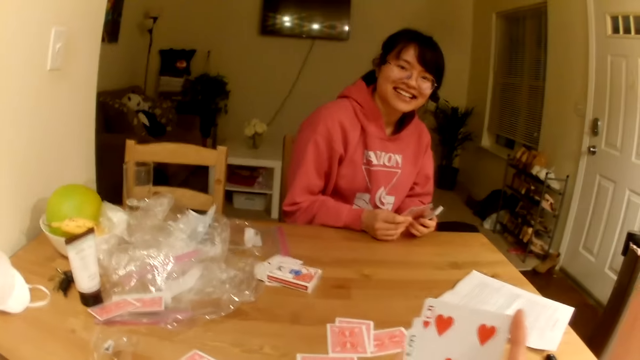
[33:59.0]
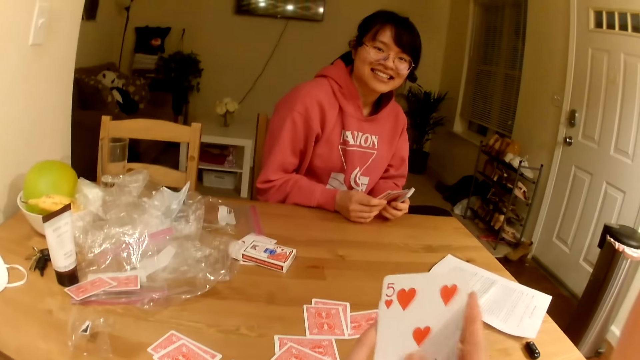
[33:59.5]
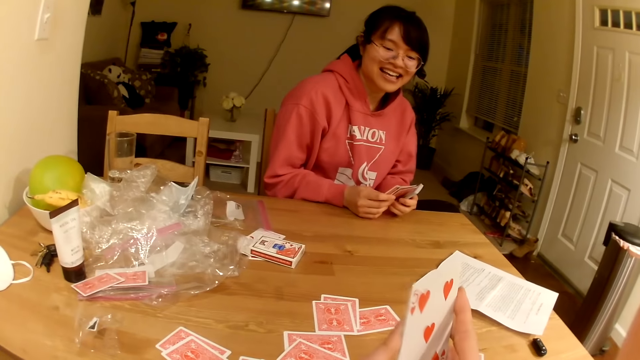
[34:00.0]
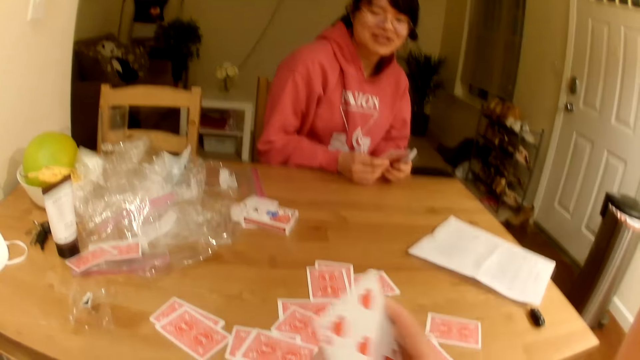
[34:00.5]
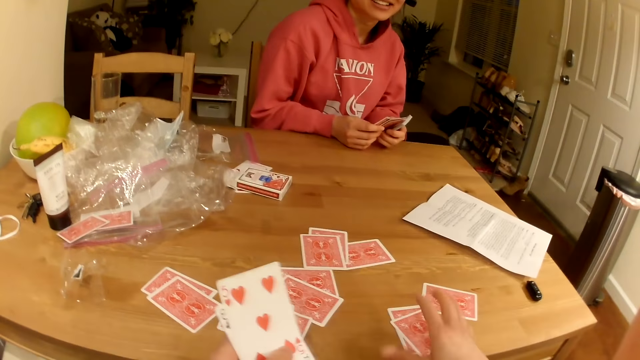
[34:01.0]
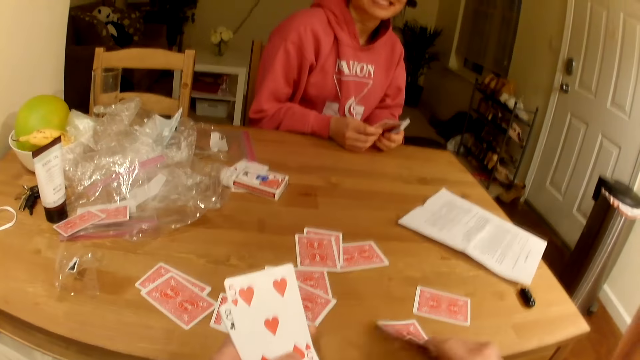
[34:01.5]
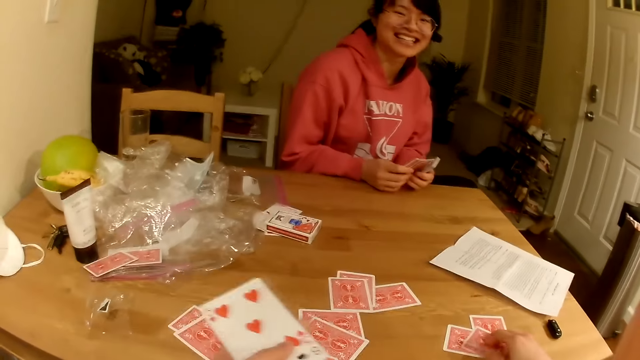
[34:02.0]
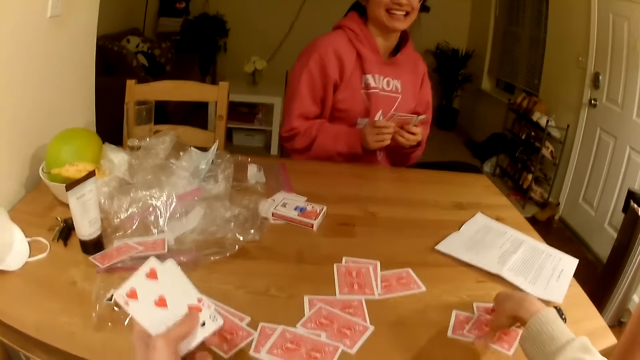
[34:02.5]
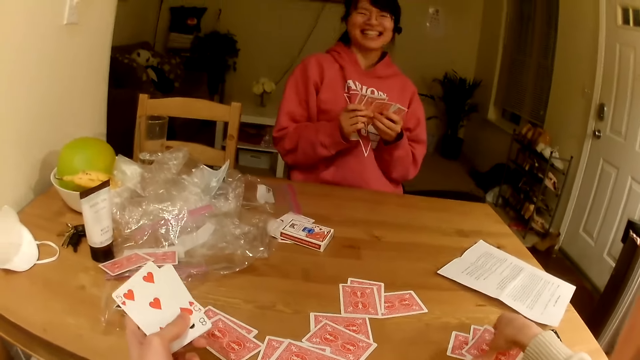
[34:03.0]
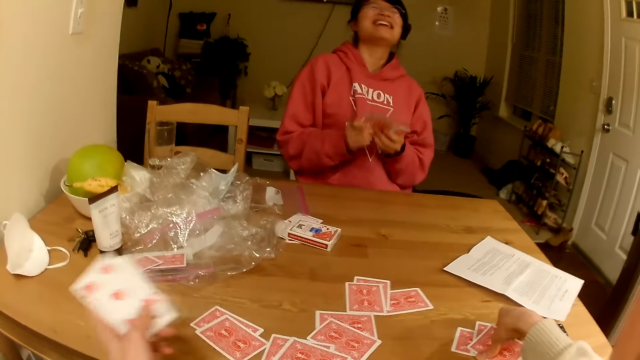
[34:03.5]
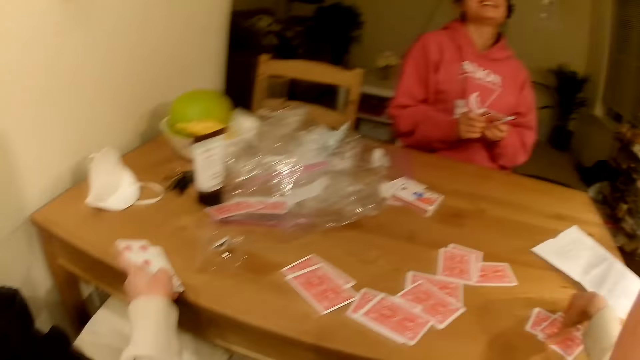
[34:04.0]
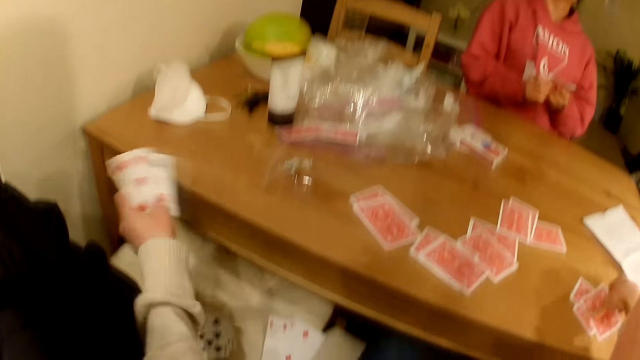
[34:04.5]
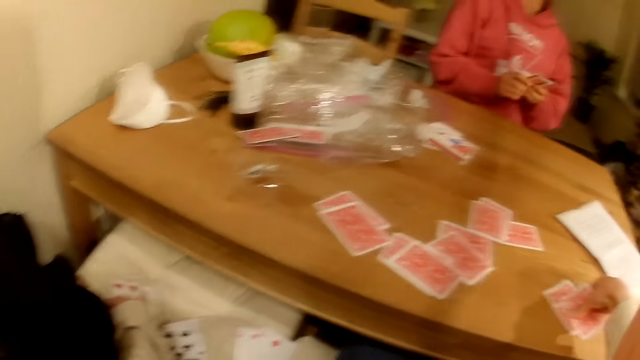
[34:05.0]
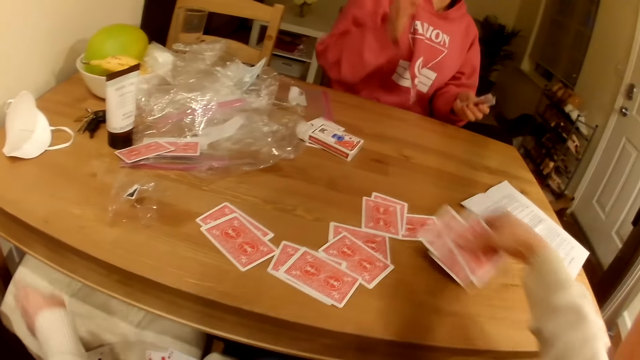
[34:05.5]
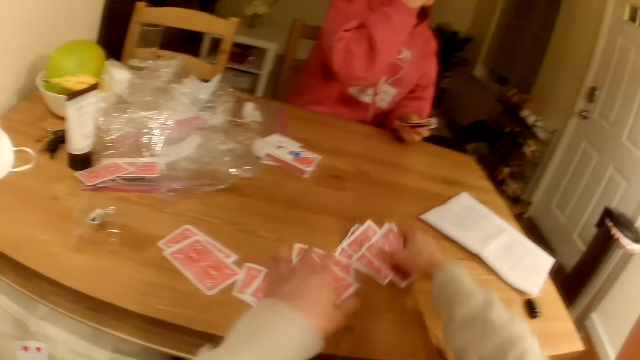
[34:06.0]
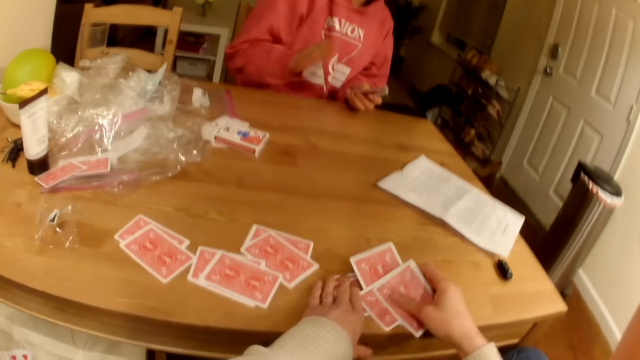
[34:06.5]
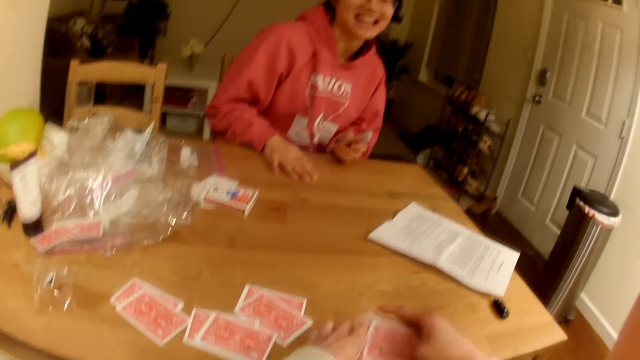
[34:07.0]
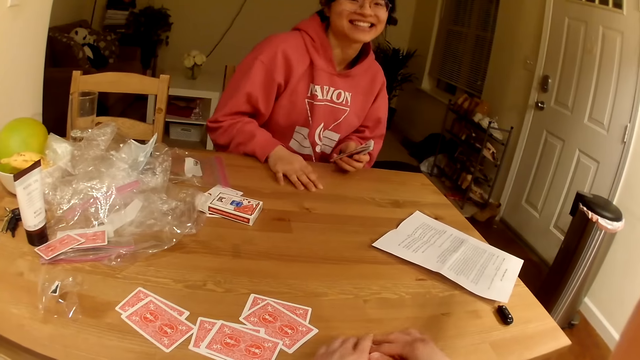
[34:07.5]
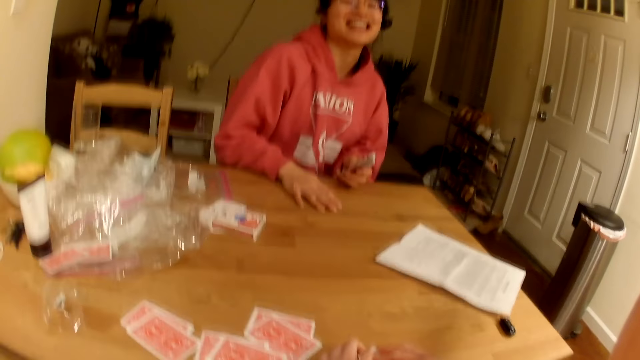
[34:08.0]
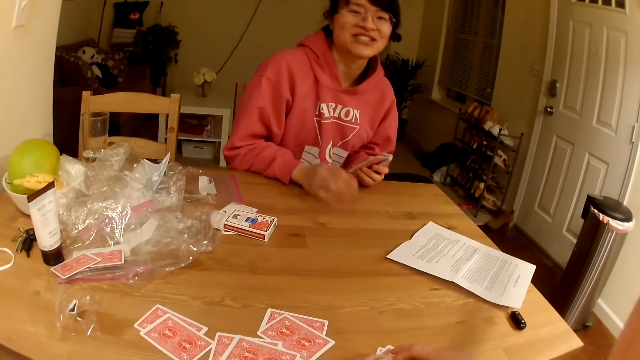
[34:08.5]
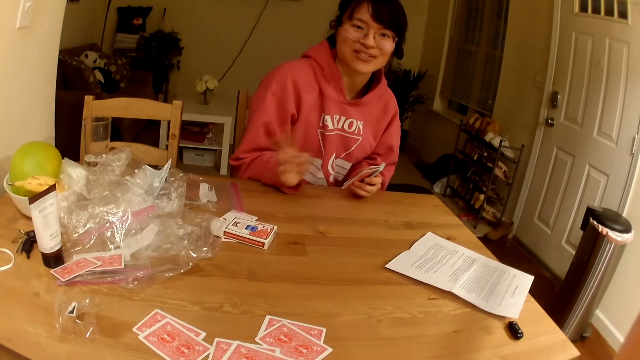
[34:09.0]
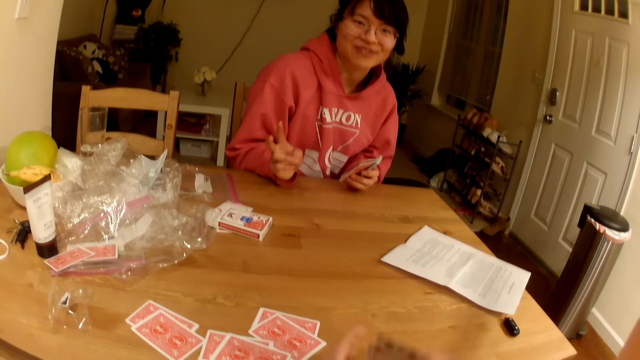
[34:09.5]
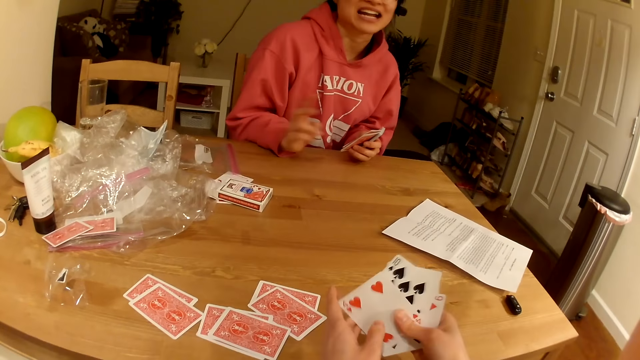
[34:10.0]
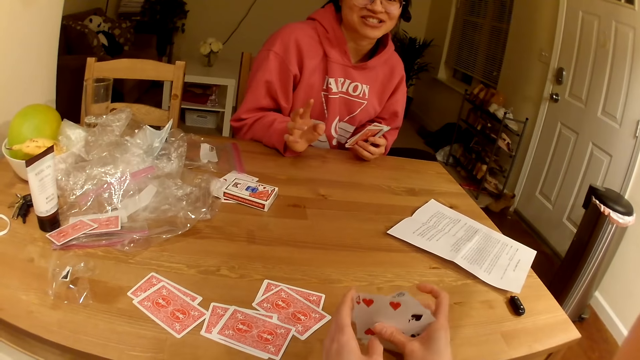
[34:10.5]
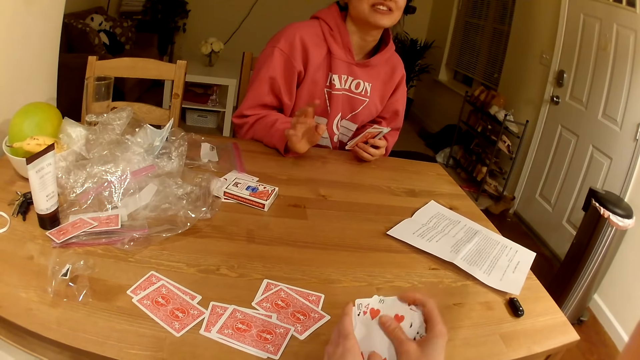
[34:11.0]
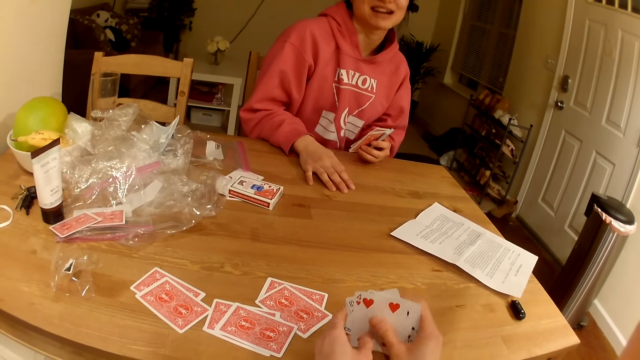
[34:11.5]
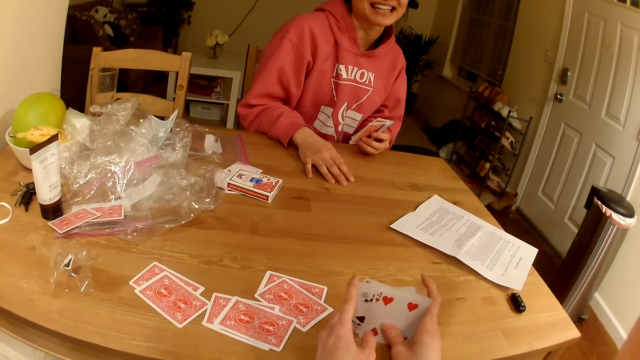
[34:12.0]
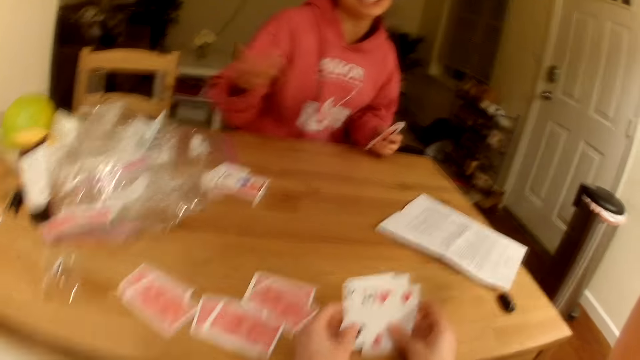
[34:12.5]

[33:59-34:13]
The camera wearer picks playing cards from the table. They place the playing cards on the seat. They pick the playing cards from the table. A person gestures with a hand. The camera wearer arranges the playing cards.

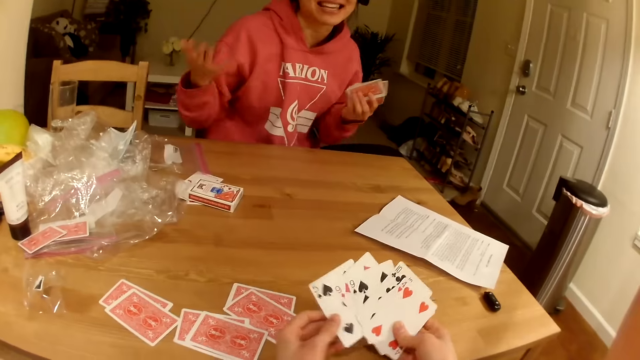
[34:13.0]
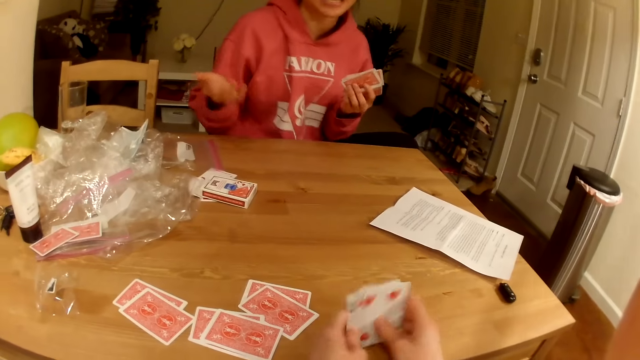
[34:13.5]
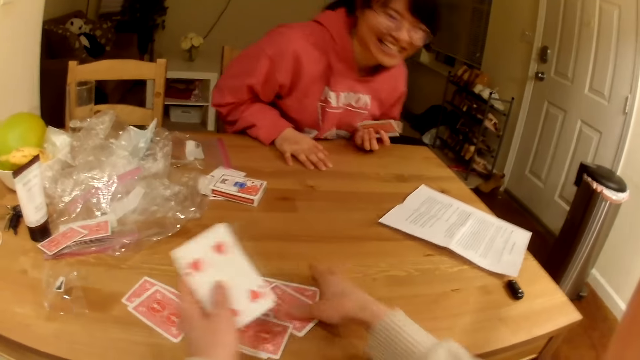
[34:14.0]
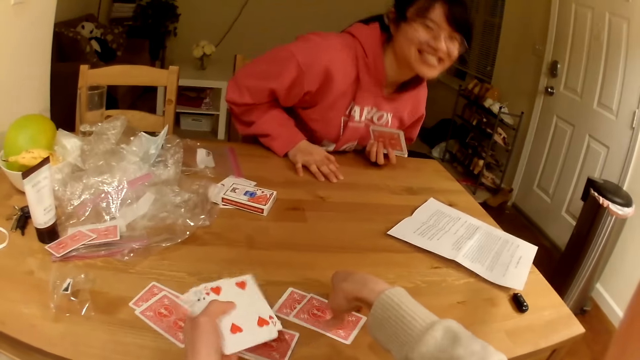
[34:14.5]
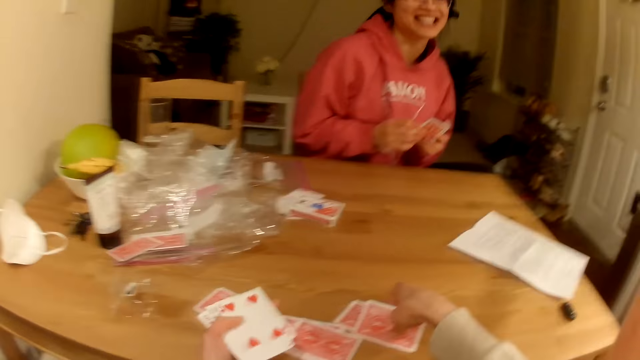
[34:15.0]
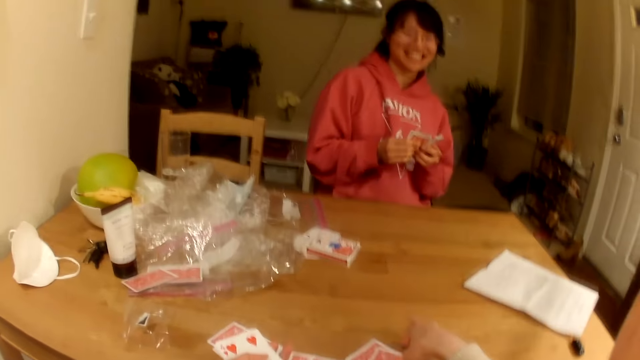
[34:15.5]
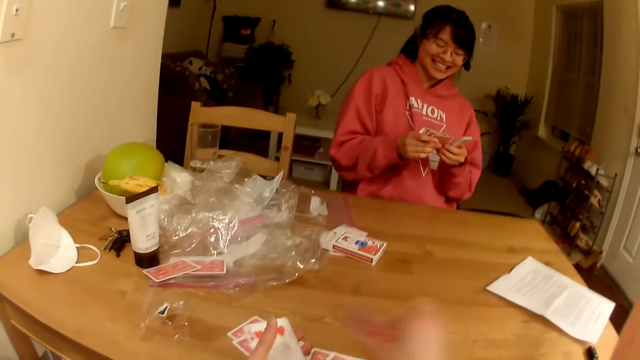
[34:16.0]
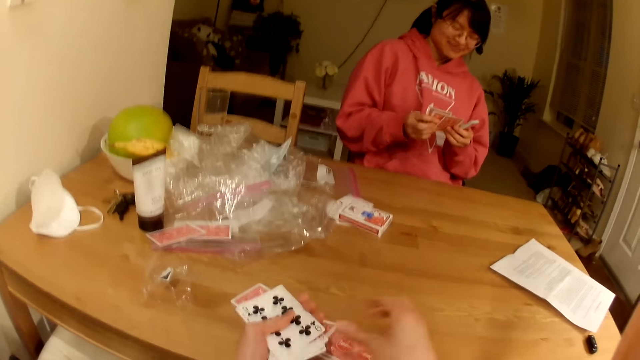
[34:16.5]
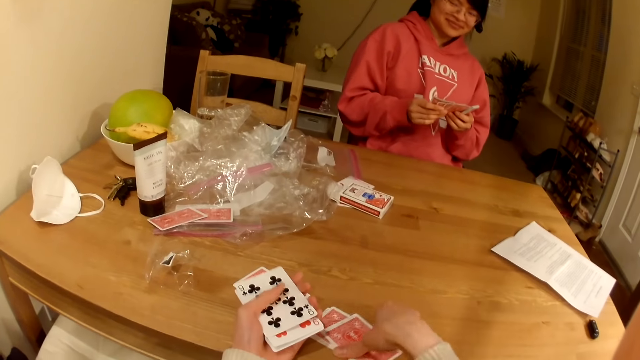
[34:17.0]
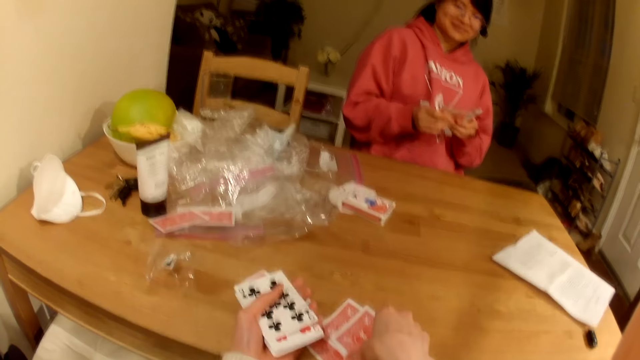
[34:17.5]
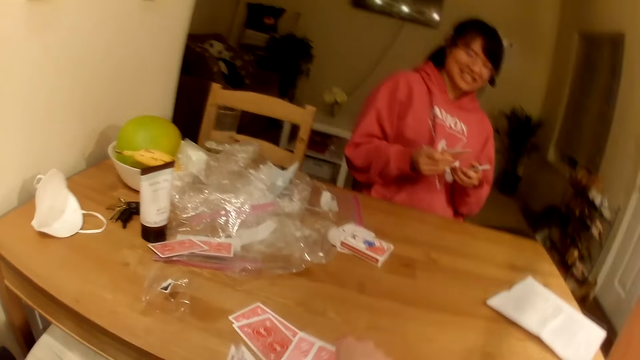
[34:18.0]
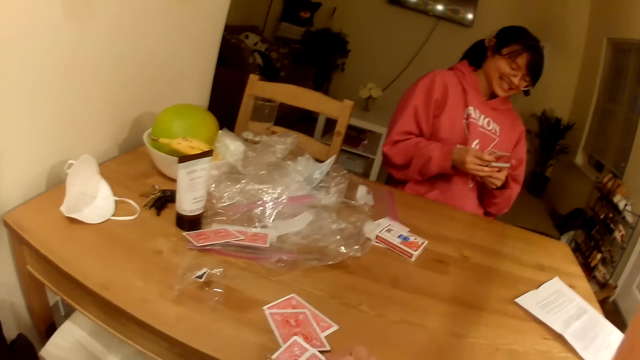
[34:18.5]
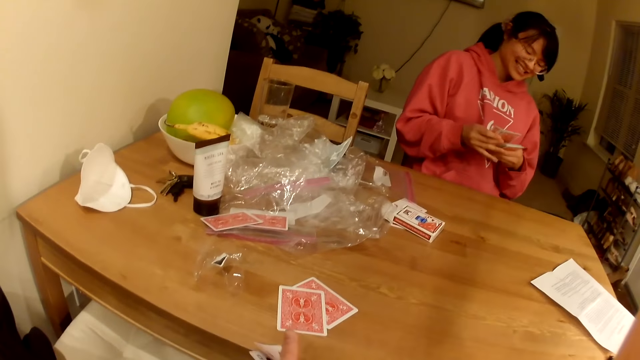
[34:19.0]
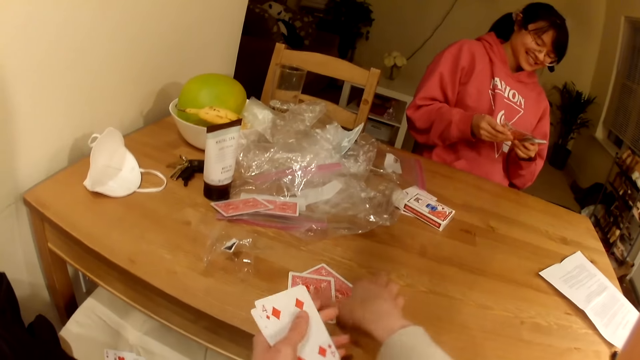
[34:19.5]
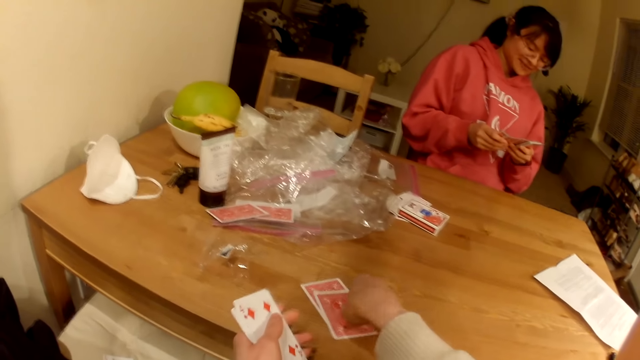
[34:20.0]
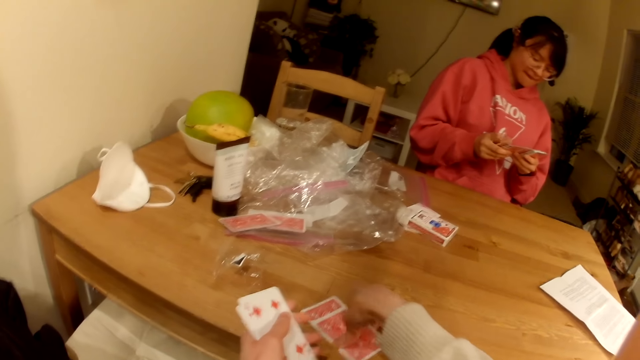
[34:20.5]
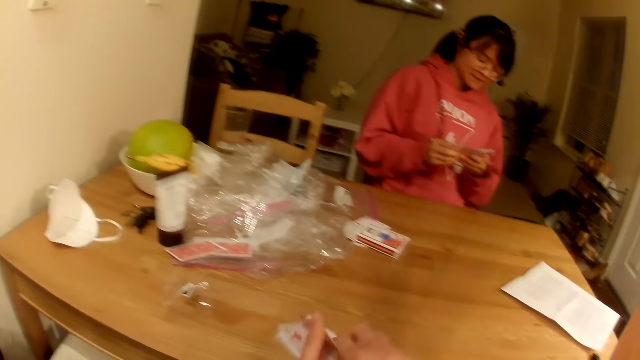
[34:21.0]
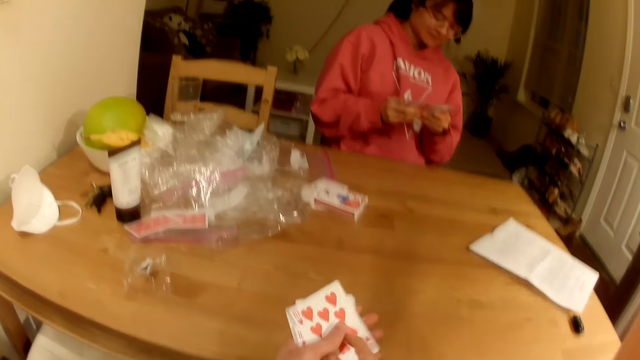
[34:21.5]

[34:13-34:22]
The camera wearer picks playing cards from the table.
